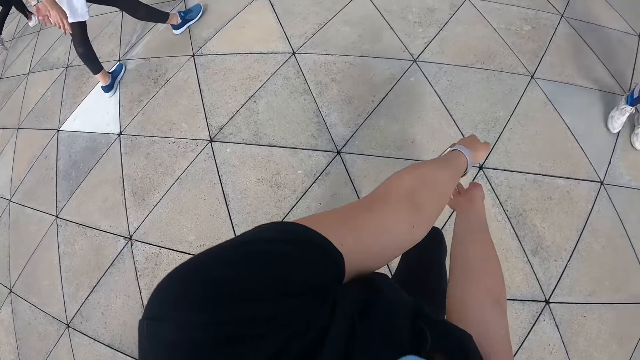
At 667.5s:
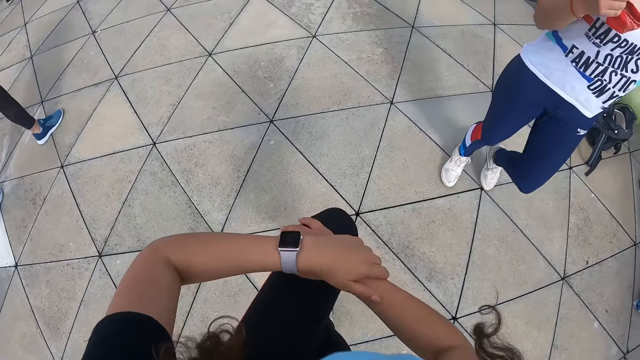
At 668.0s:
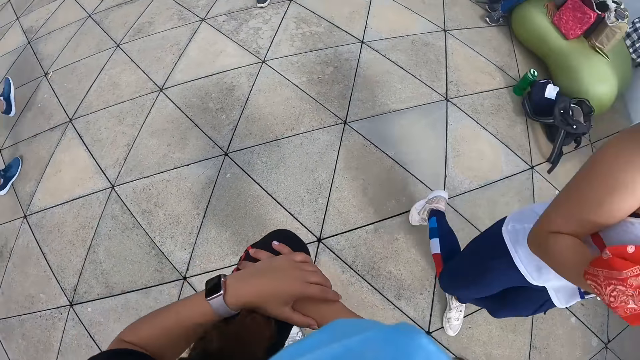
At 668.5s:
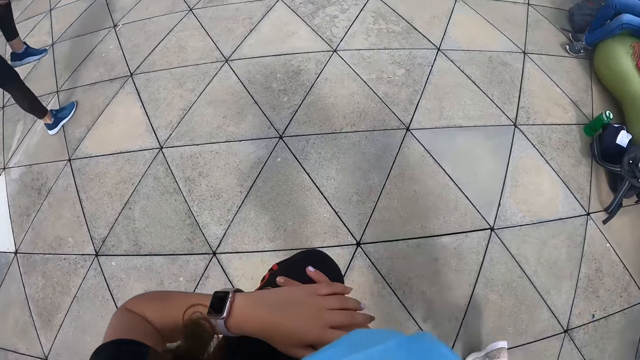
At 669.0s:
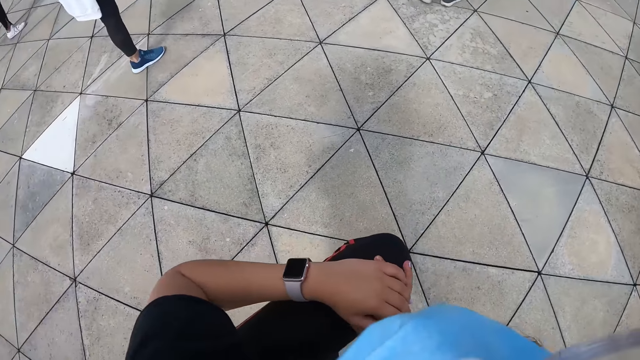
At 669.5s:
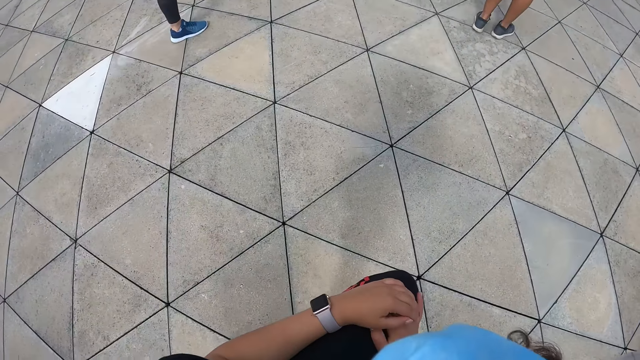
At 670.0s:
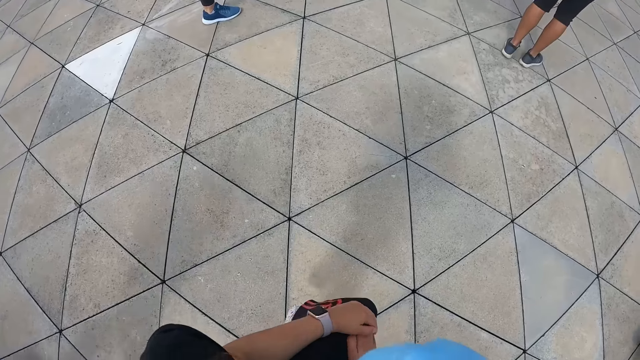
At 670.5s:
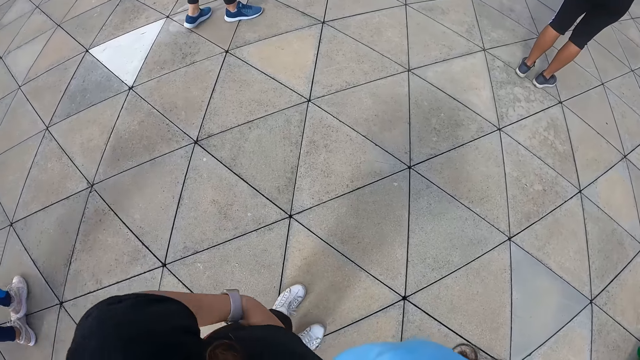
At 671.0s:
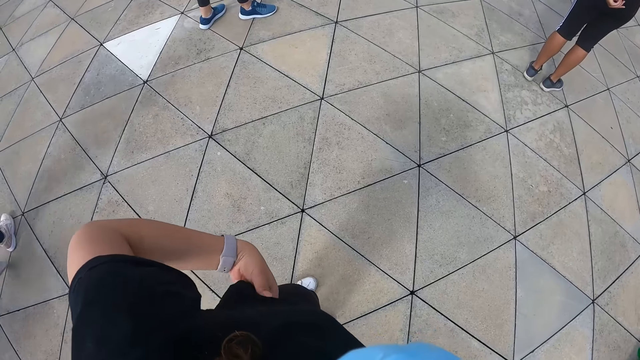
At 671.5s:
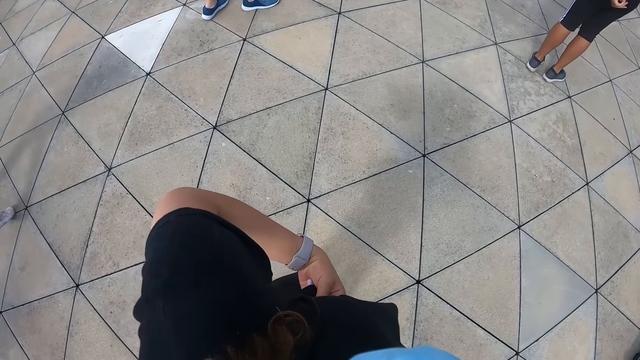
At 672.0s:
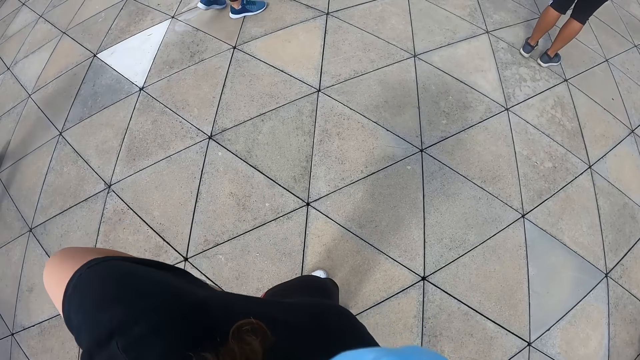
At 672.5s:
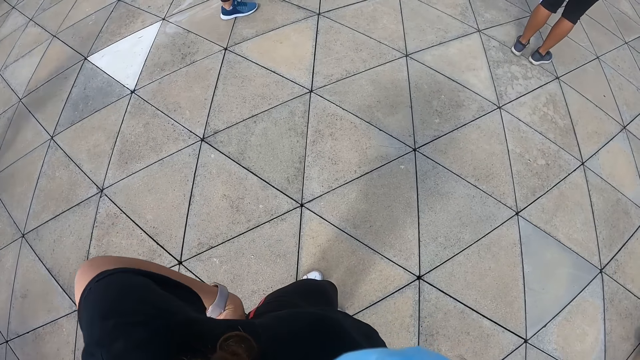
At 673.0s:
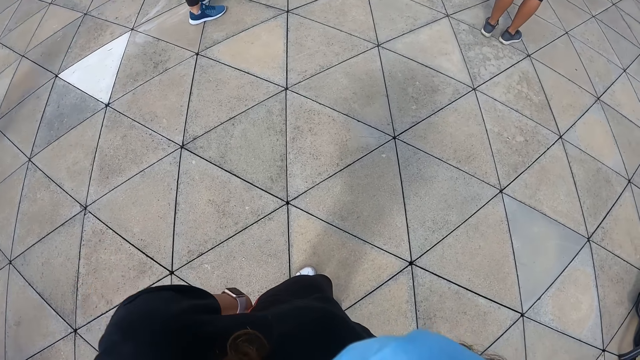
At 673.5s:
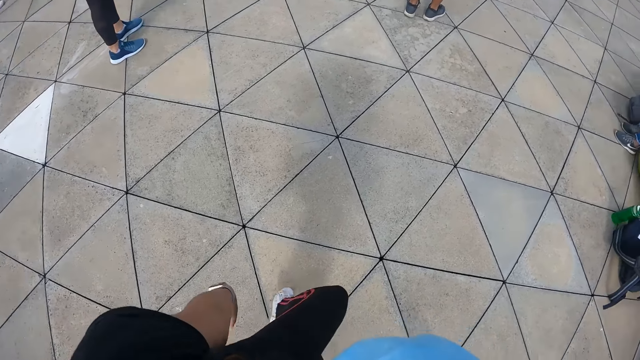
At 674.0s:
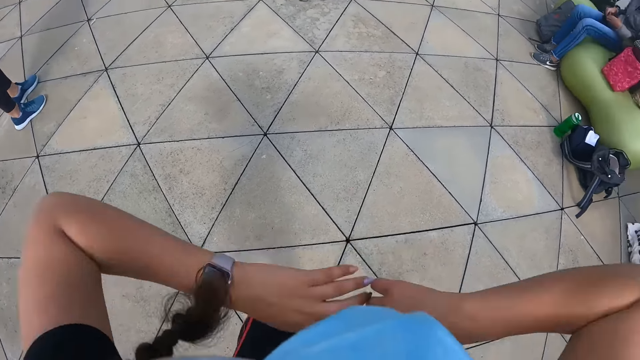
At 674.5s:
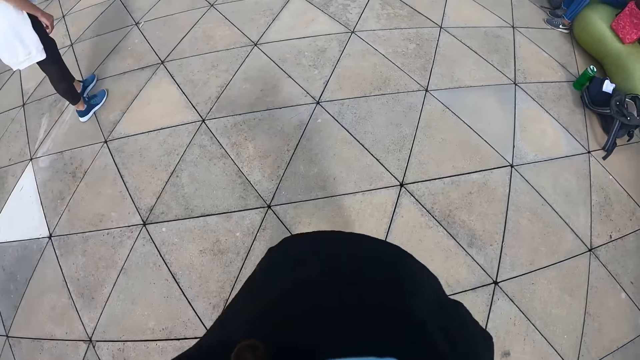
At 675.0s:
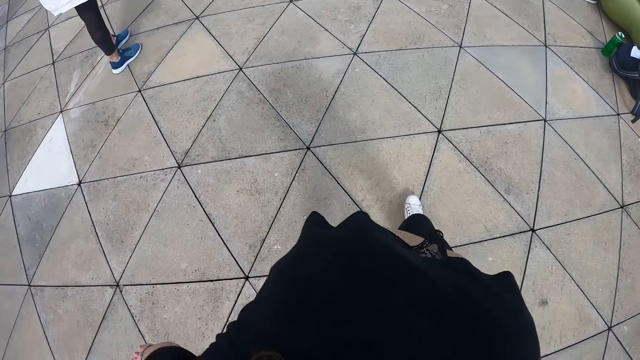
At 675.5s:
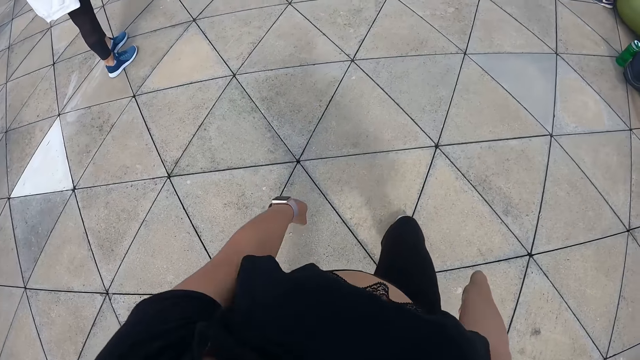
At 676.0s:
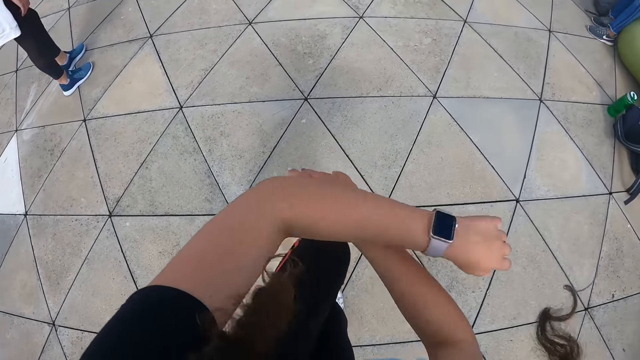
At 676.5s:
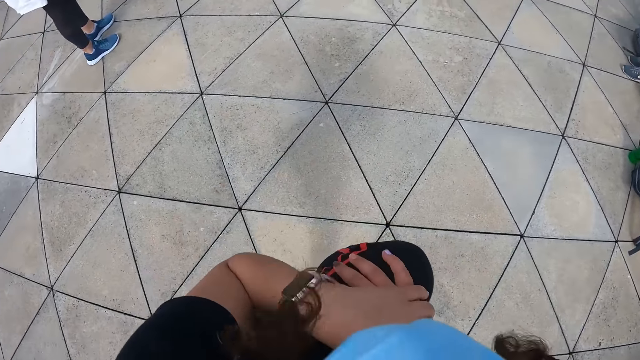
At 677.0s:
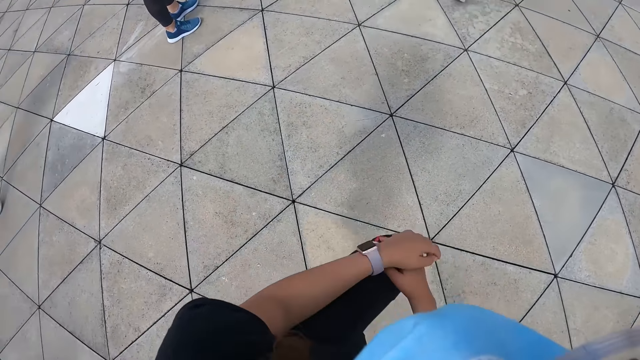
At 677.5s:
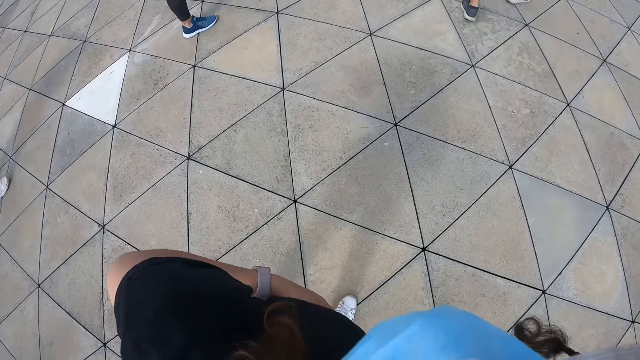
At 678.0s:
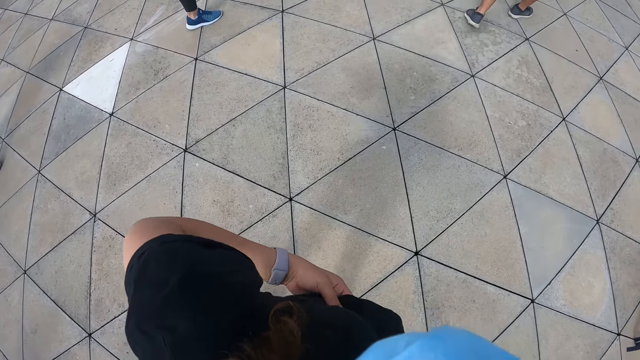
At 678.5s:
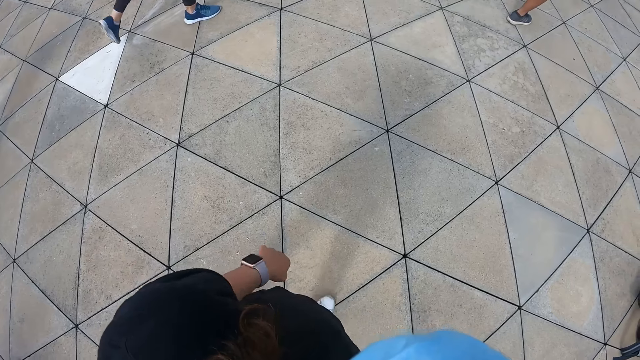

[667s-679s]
The woman passes by the camera wearer. The camera wearer looks around. They dance with the group of people.

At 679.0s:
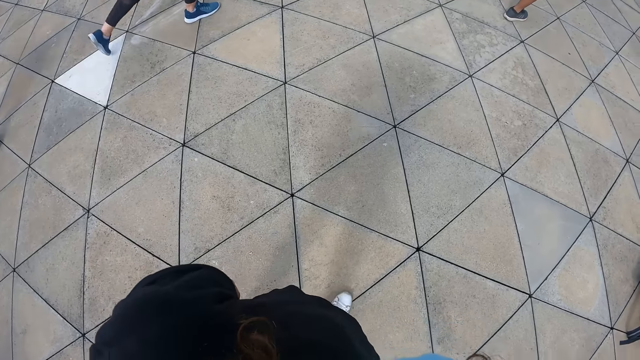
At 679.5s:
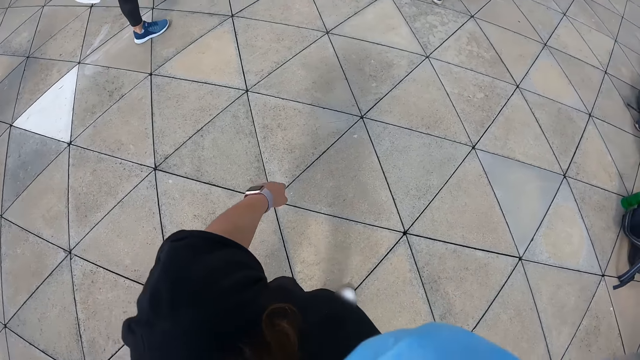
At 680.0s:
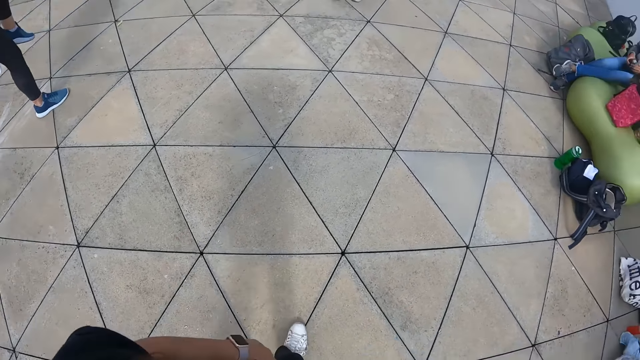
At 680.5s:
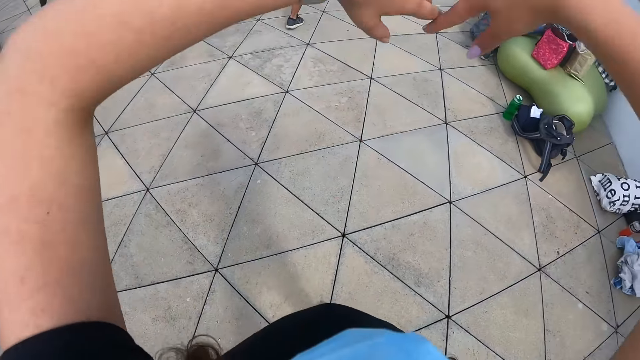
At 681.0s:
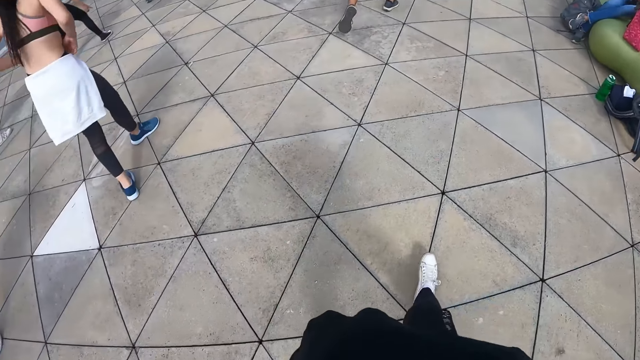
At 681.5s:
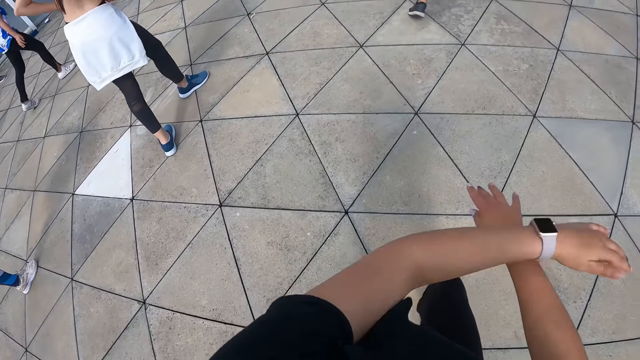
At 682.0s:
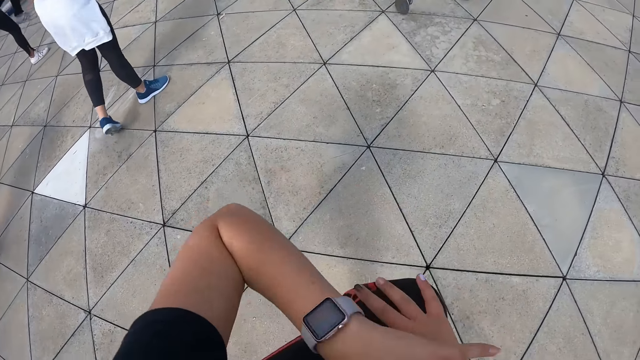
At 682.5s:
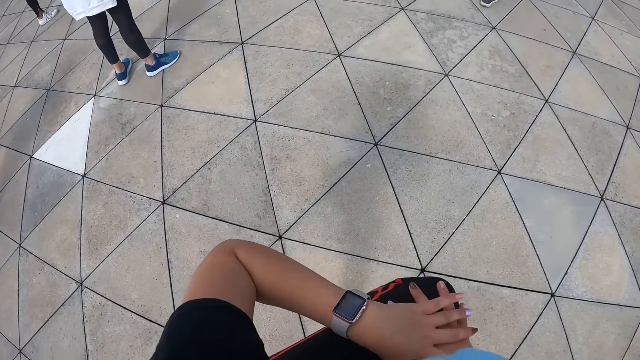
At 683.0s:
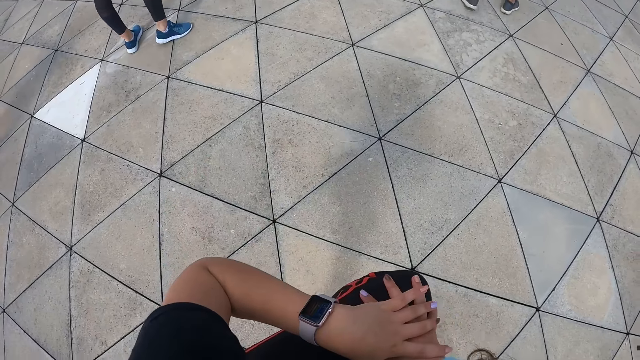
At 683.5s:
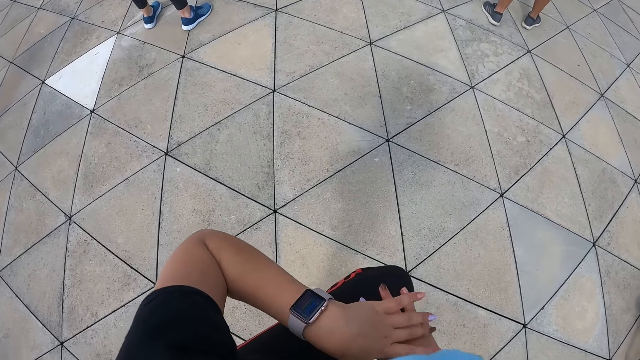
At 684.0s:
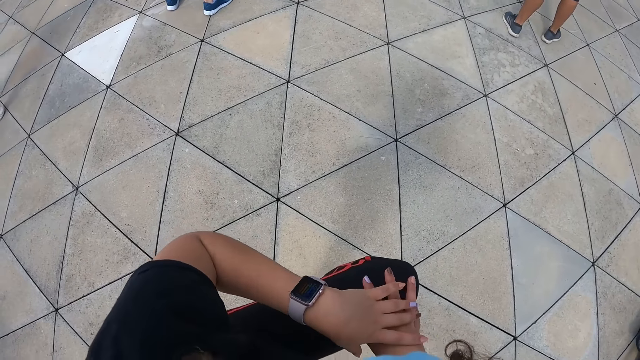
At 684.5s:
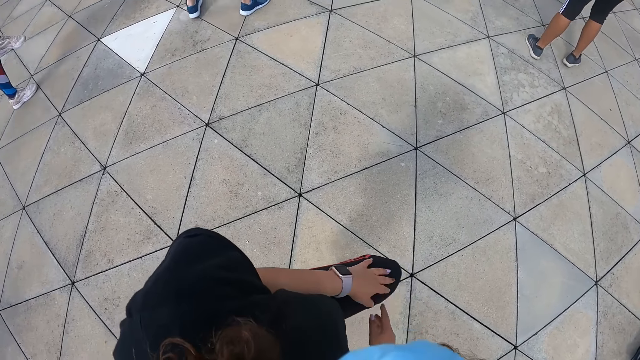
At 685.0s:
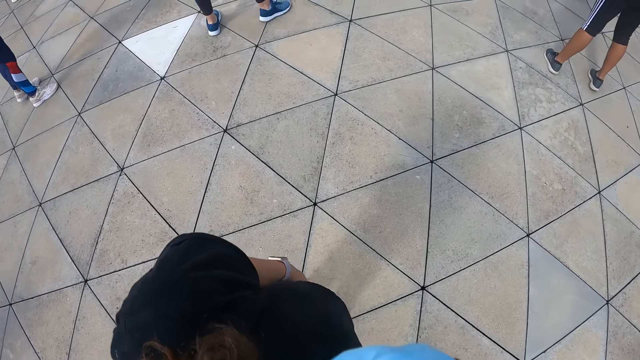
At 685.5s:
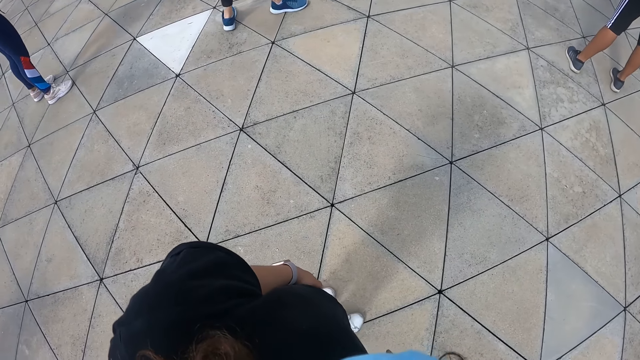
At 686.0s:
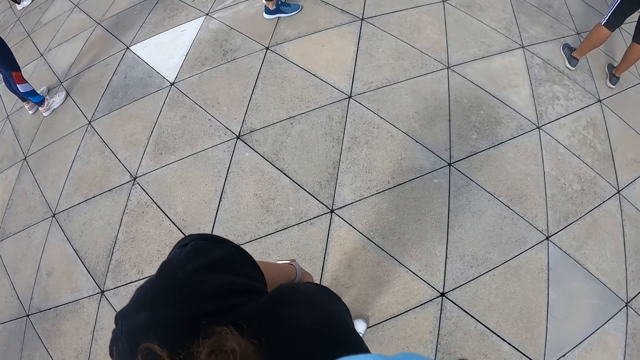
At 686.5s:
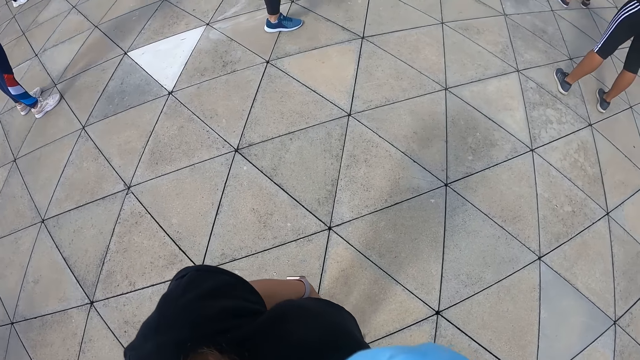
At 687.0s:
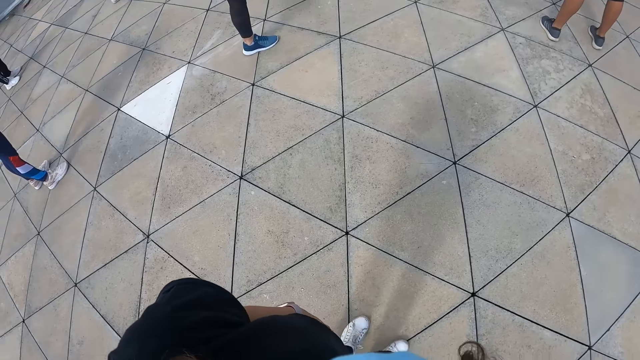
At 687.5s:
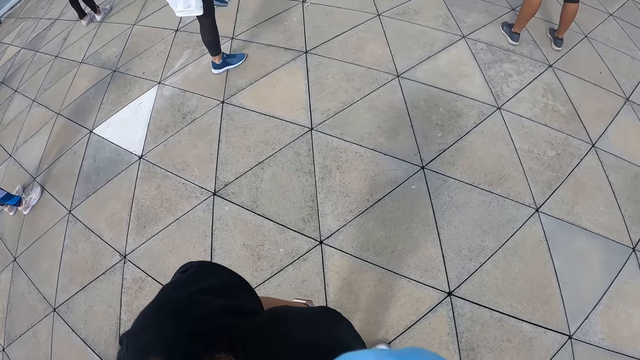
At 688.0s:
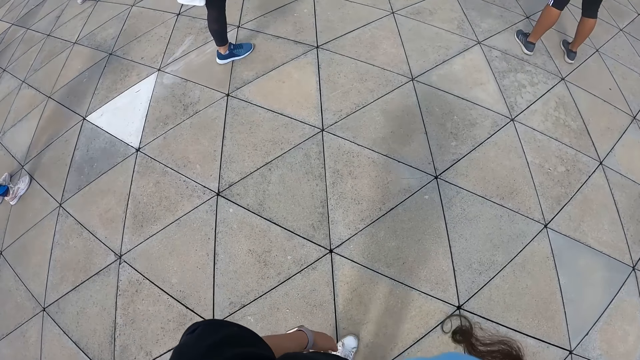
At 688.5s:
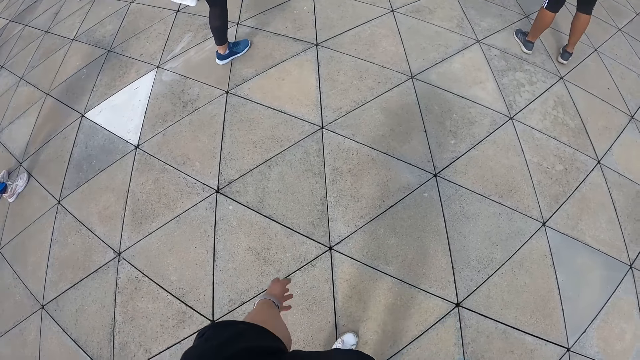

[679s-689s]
The camera wearer dances.
